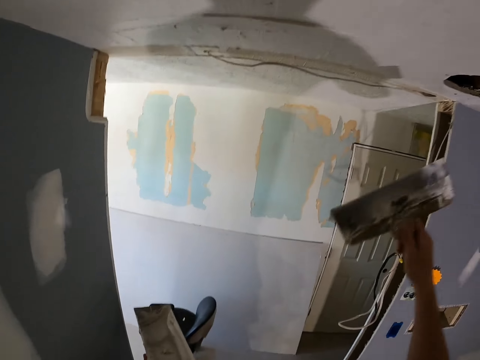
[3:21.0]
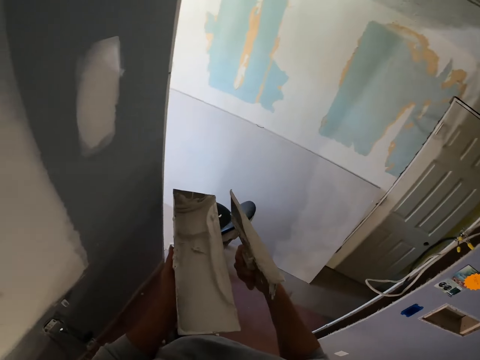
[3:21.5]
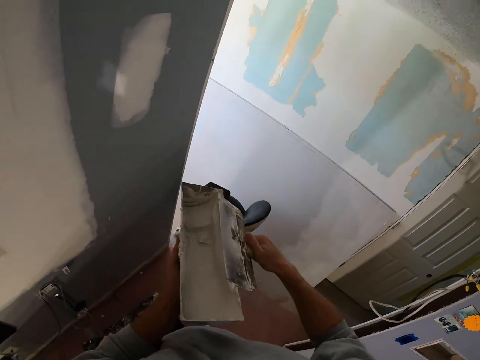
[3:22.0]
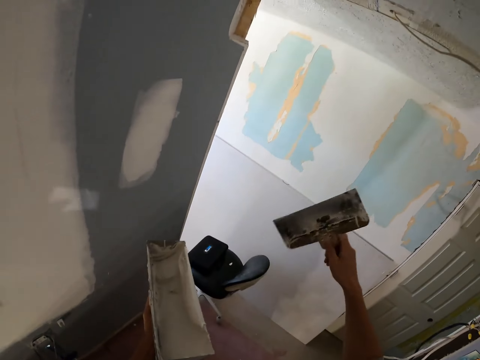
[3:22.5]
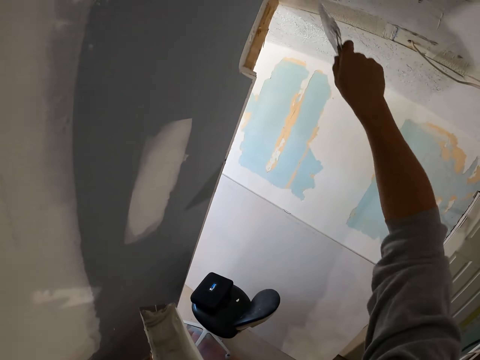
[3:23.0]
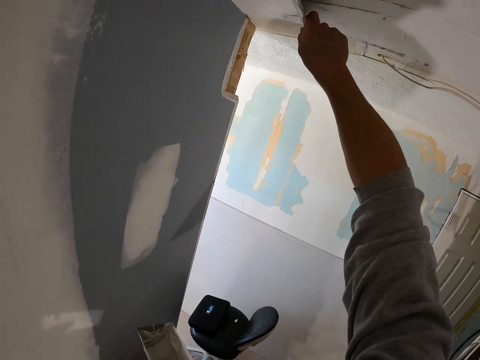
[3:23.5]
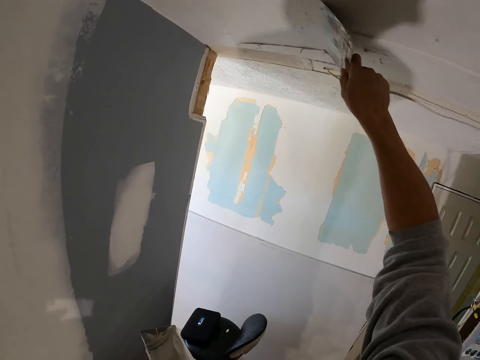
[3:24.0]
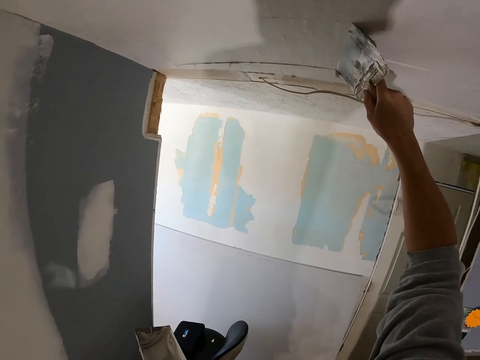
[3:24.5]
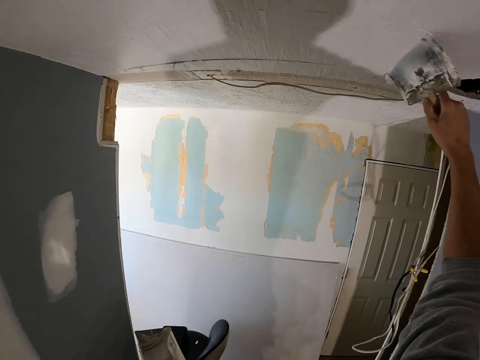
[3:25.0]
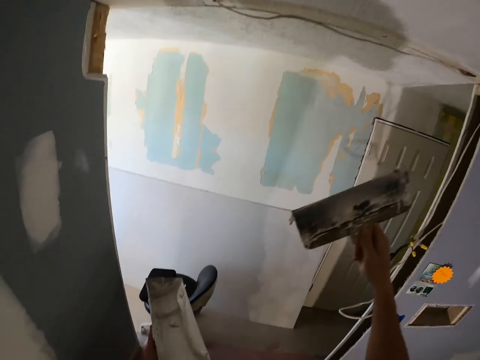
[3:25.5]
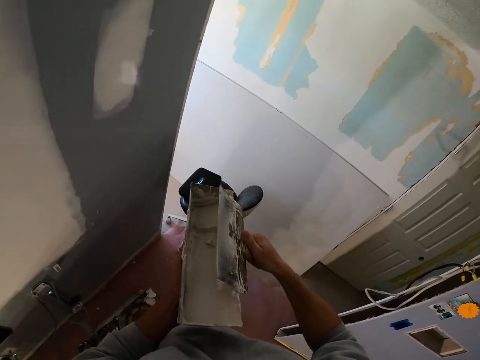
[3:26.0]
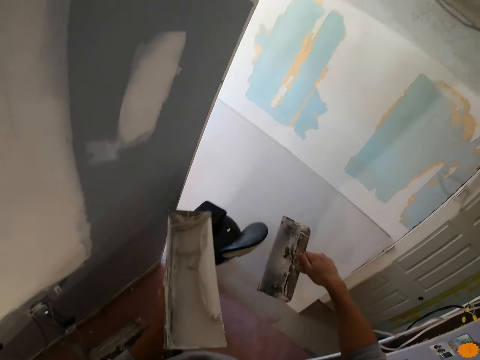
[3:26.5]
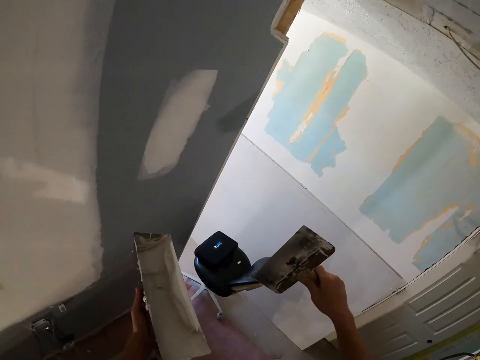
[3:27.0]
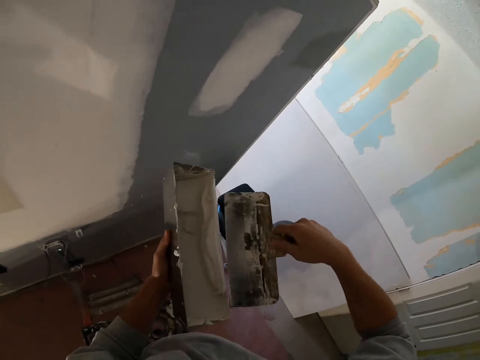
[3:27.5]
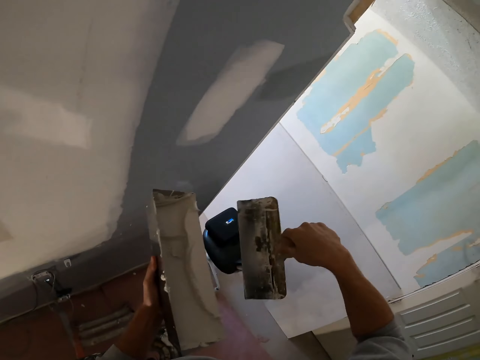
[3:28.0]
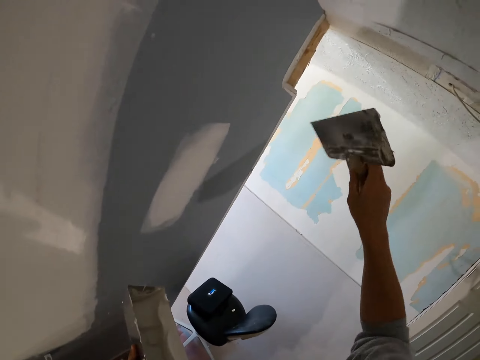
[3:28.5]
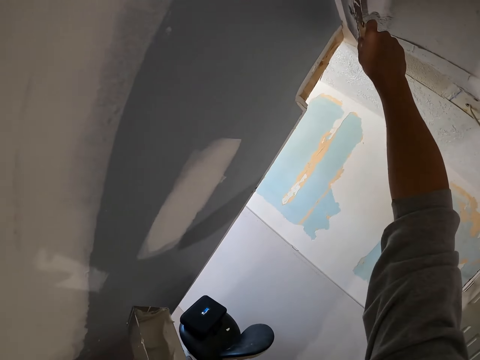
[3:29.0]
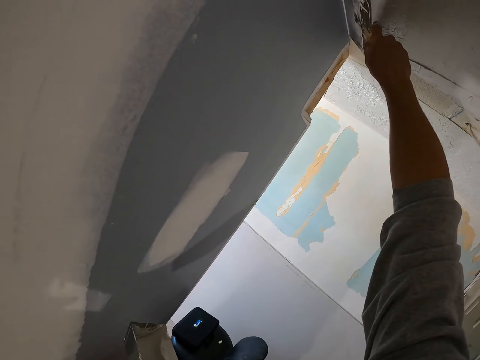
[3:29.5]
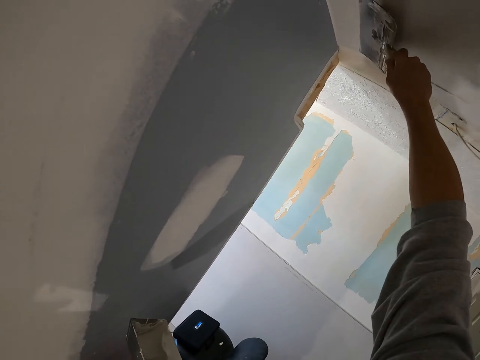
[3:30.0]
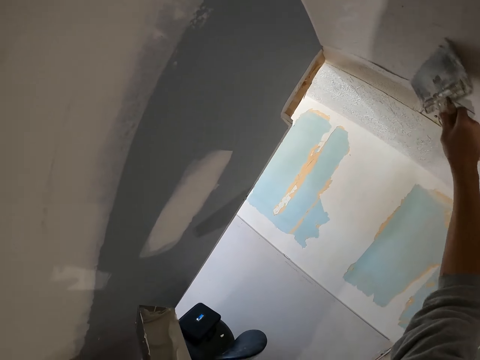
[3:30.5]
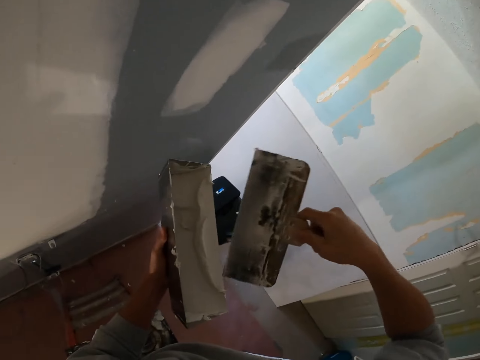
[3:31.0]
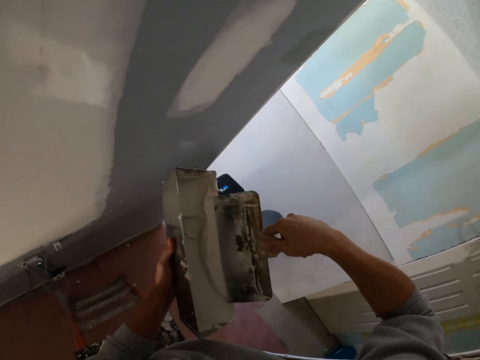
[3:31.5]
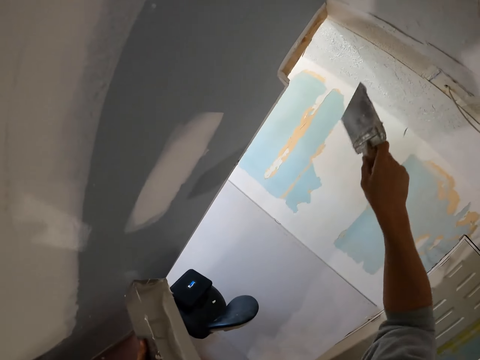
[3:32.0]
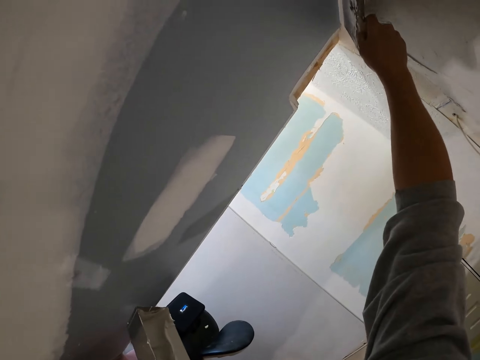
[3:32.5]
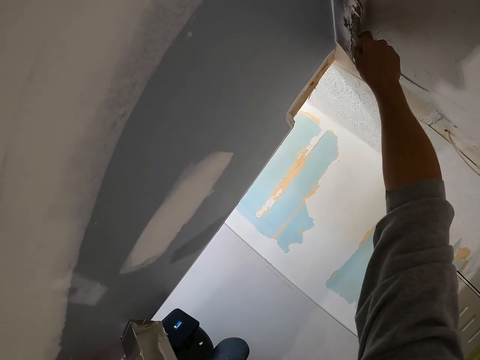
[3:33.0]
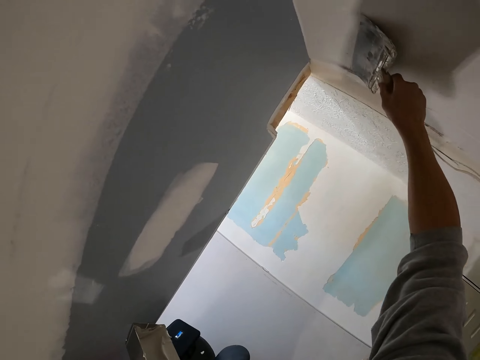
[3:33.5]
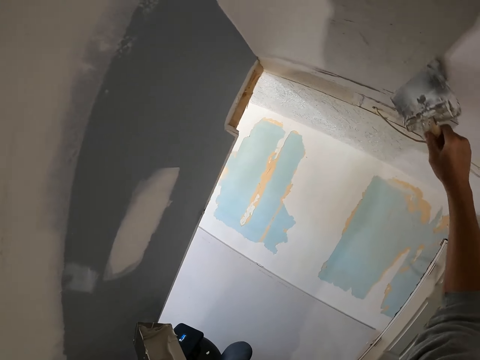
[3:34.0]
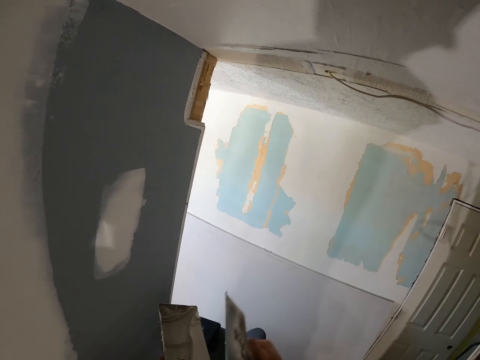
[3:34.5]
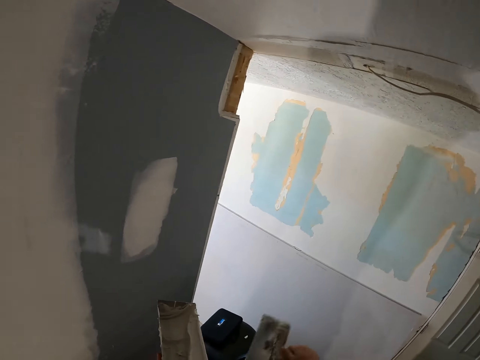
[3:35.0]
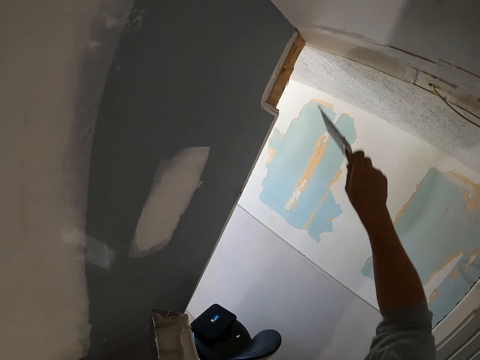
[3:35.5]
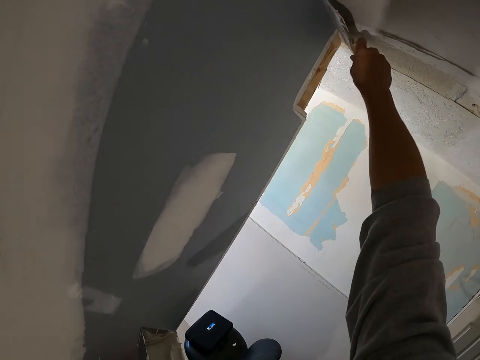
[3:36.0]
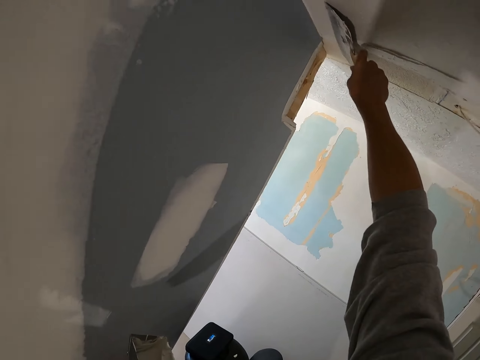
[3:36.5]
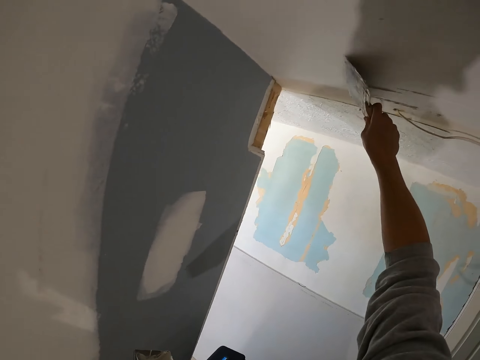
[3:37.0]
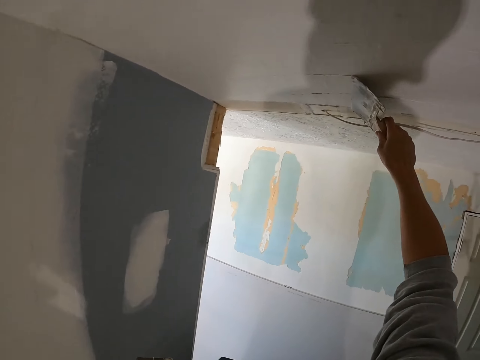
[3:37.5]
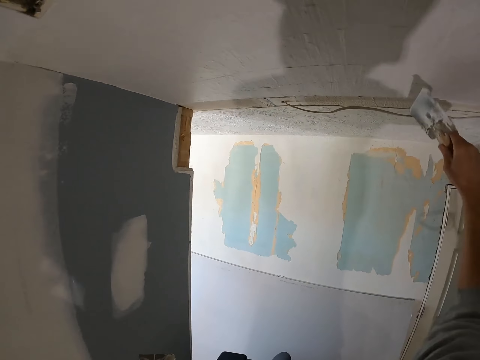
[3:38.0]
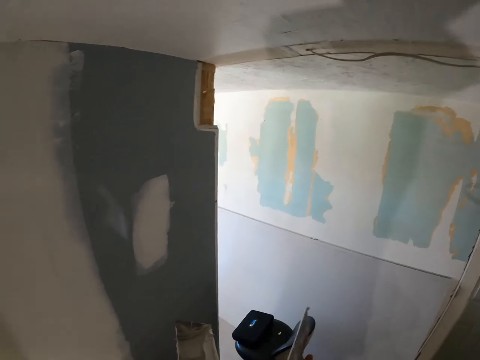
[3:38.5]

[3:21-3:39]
The camera wearer rubs the brush on the paint. They apply paint on the ceiling. They scoop paint on the paint tray. They rub the brush on the paint. They apply paint on the ceiling. They scoop paint on the paint tray. They rub the brush on the paint. They apply paint on the ceiling. They rub the brush on the paint. They paint.

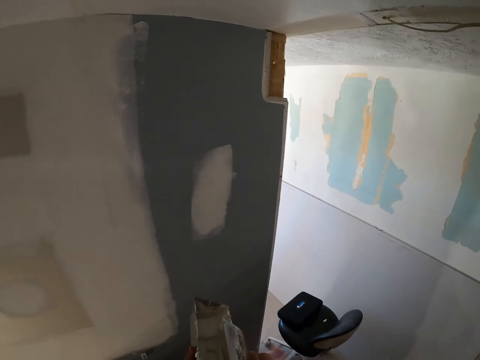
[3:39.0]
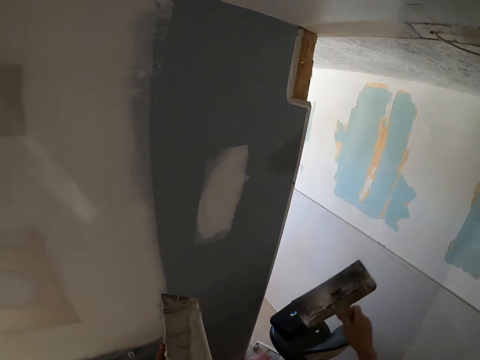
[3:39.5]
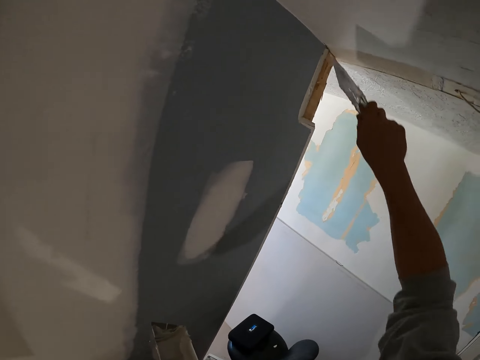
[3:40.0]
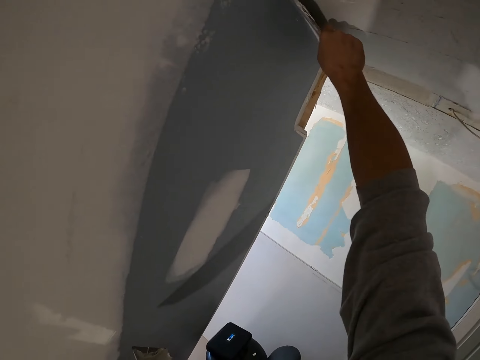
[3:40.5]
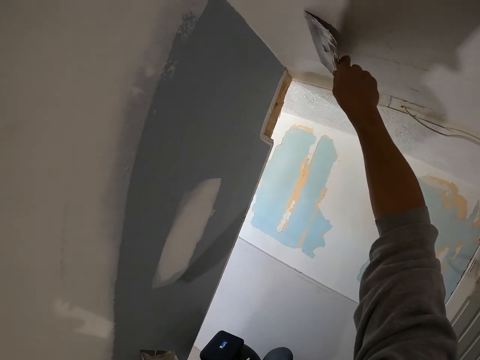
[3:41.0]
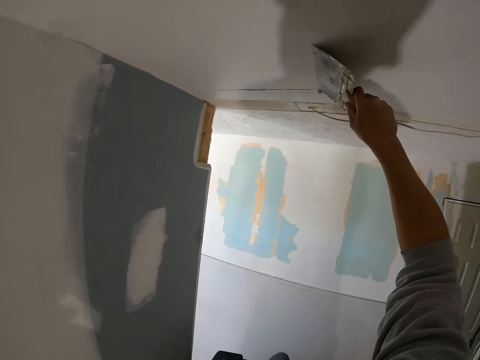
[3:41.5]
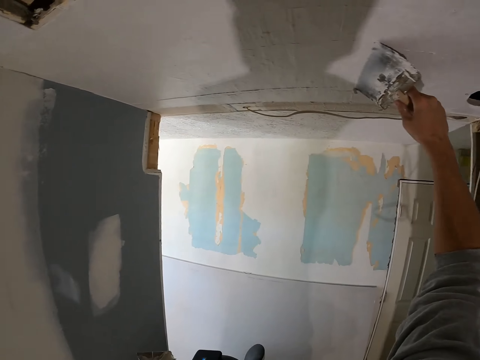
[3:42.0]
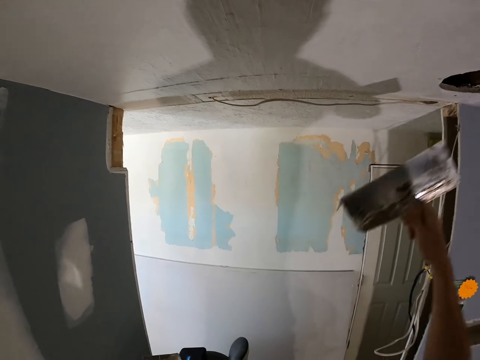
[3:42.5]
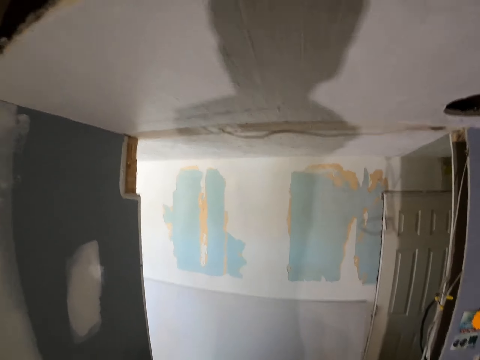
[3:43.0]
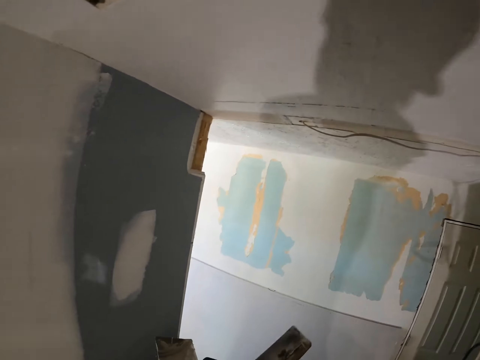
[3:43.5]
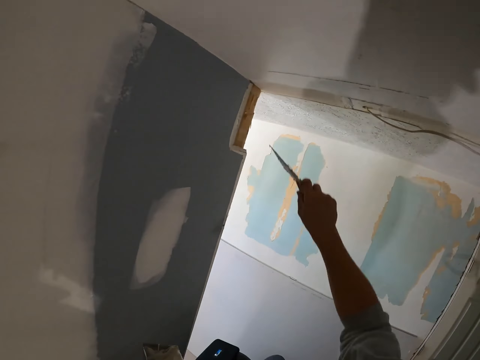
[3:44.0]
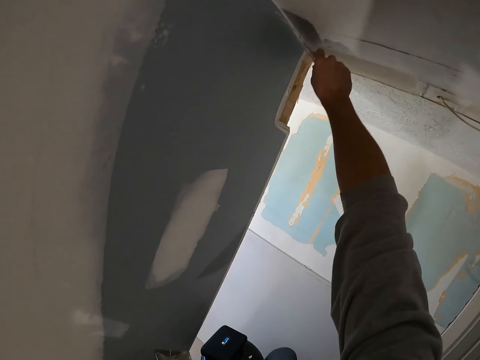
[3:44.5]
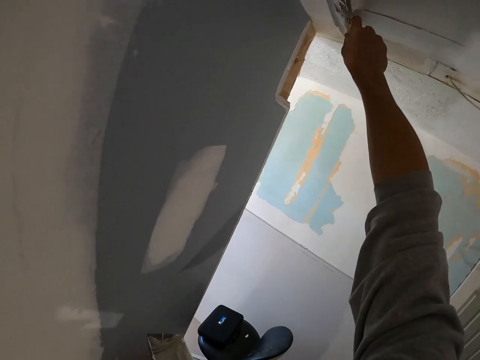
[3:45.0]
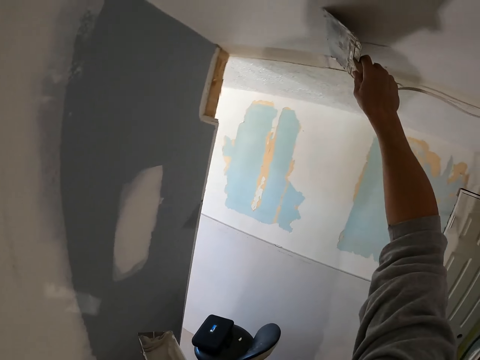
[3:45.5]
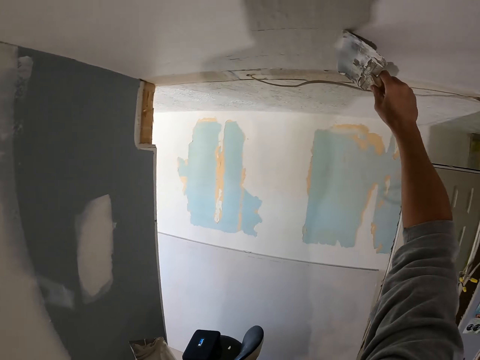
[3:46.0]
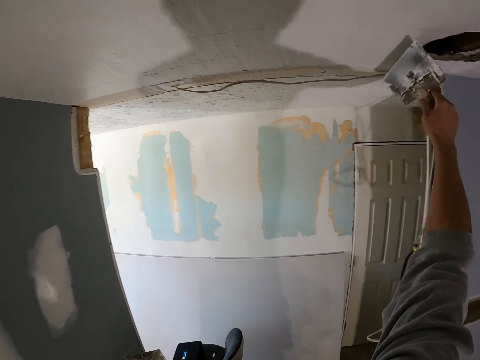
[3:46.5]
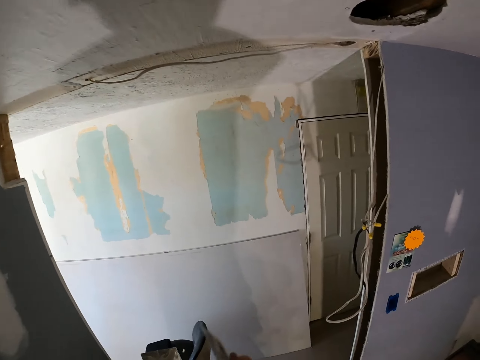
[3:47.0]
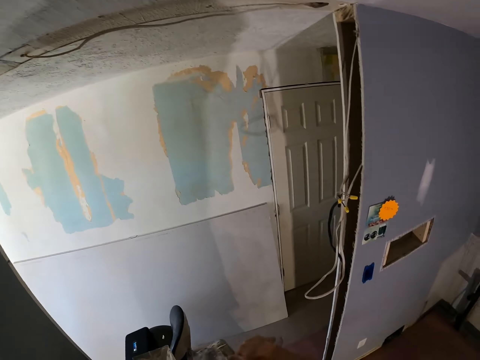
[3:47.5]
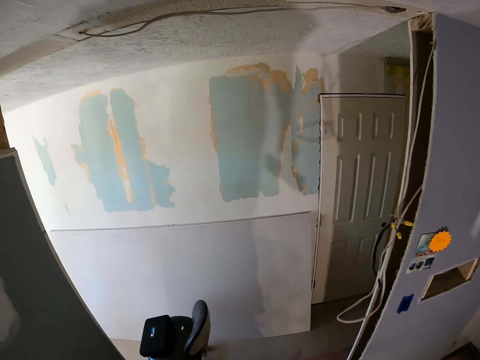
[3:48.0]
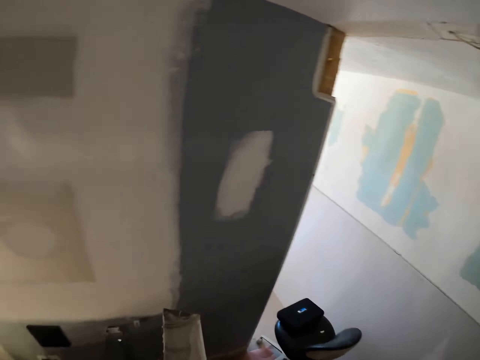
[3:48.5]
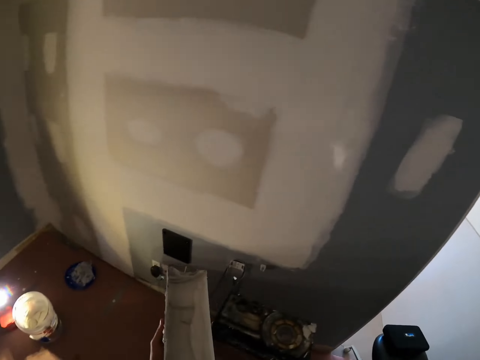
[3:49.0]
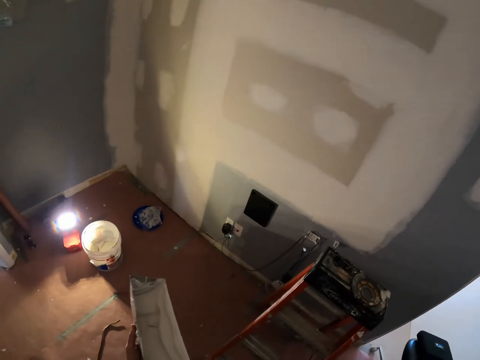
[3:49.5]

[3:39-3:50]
The camera wearer scoops paint on the paint tray. They rub the brush on the paint. They apply paint on the ceiling. They scoop paint on the paint tray. They apply paint on the ceiling. They scoop paint on the paint tray.
